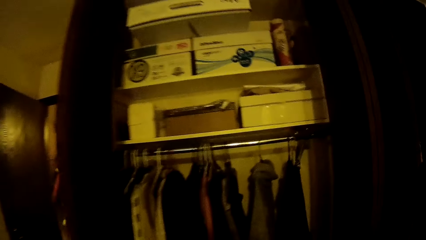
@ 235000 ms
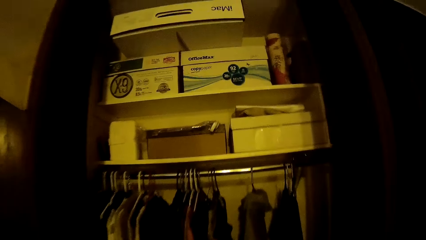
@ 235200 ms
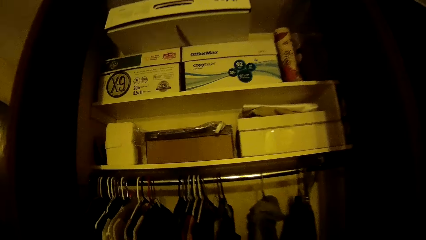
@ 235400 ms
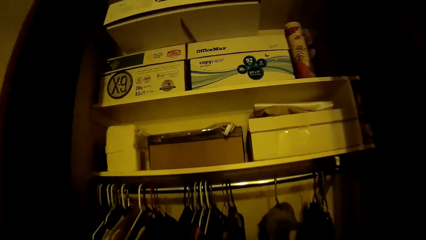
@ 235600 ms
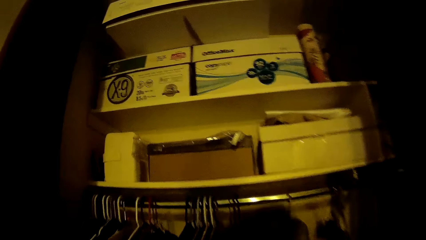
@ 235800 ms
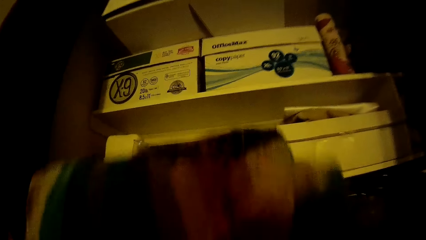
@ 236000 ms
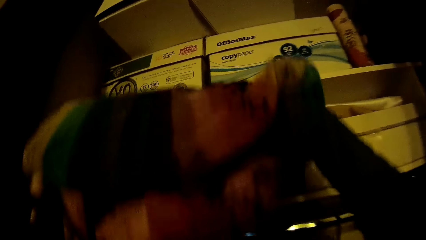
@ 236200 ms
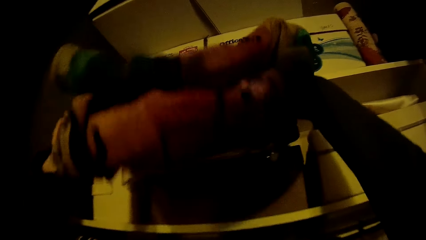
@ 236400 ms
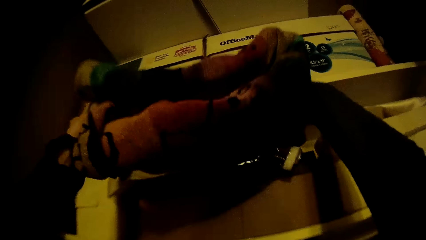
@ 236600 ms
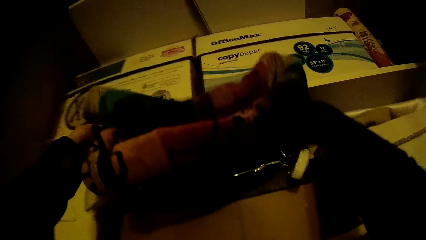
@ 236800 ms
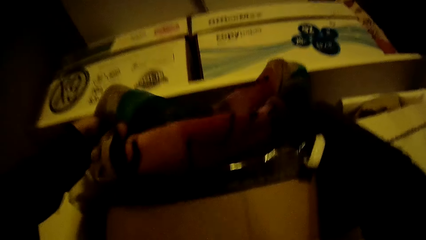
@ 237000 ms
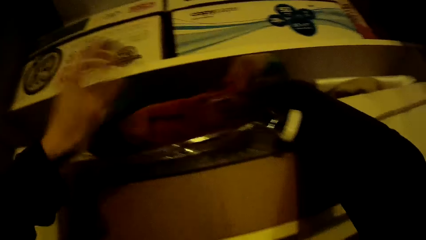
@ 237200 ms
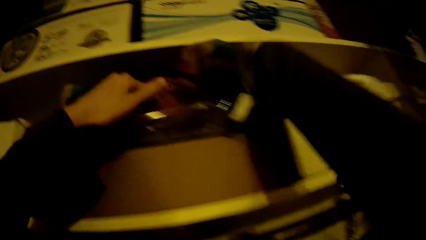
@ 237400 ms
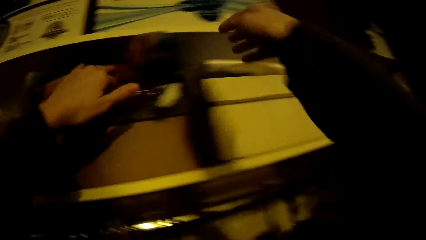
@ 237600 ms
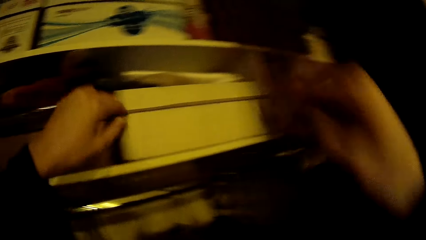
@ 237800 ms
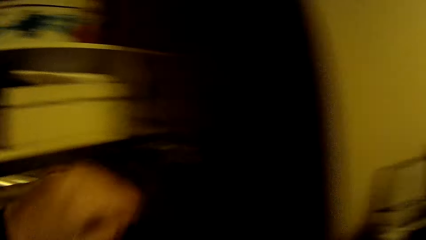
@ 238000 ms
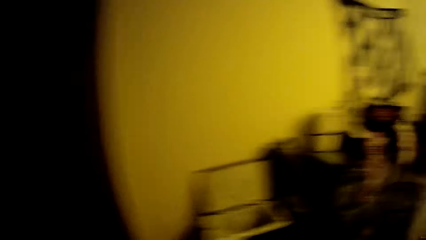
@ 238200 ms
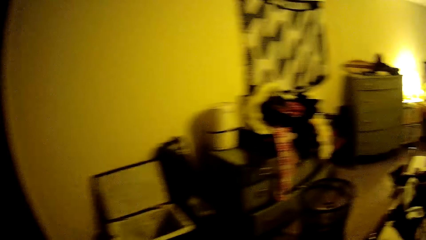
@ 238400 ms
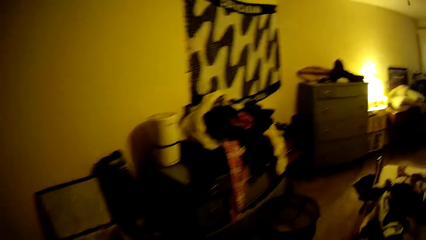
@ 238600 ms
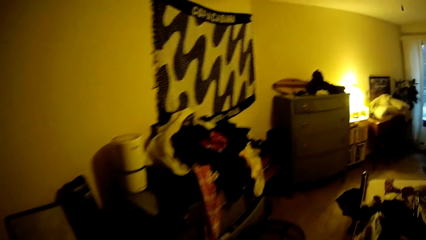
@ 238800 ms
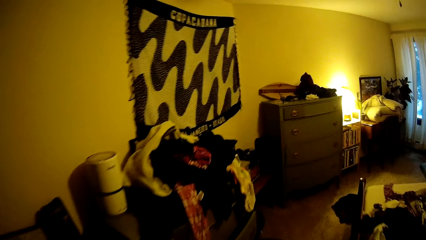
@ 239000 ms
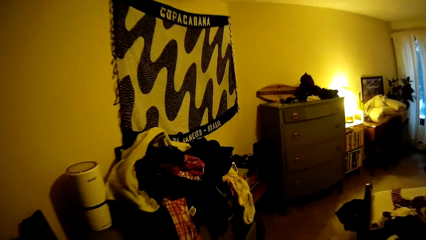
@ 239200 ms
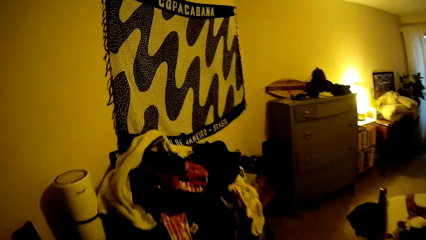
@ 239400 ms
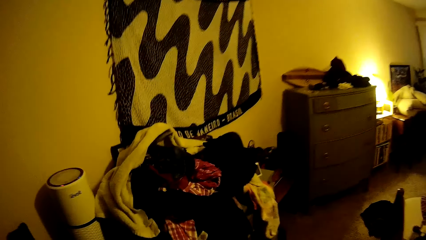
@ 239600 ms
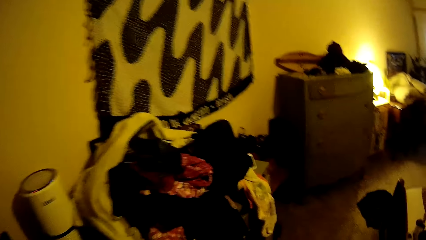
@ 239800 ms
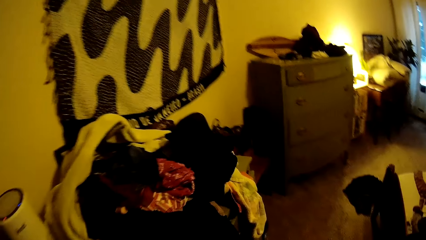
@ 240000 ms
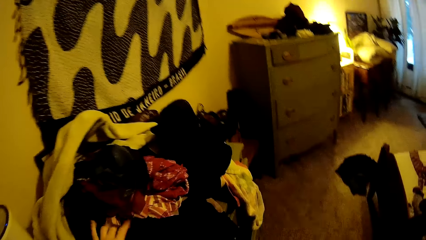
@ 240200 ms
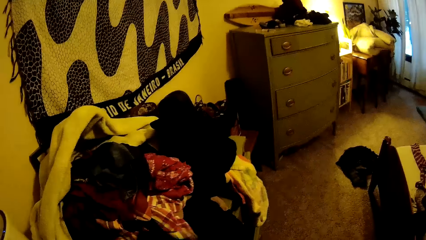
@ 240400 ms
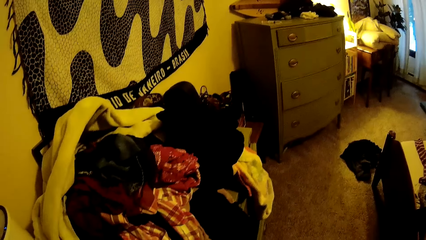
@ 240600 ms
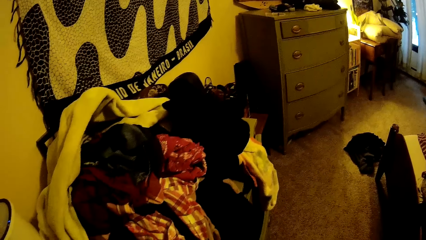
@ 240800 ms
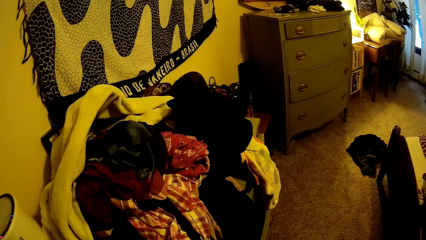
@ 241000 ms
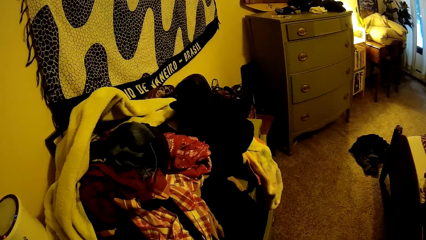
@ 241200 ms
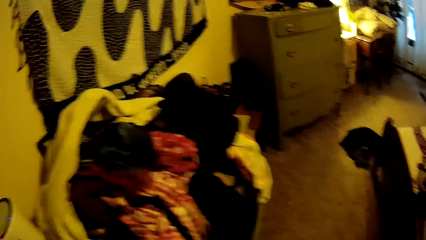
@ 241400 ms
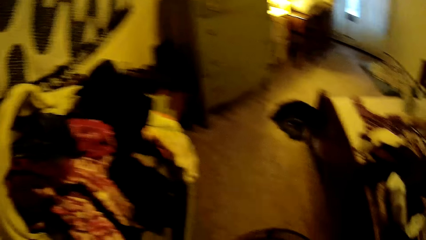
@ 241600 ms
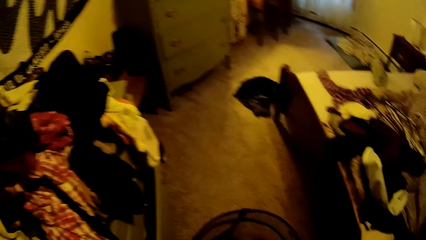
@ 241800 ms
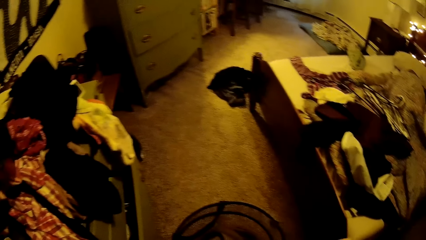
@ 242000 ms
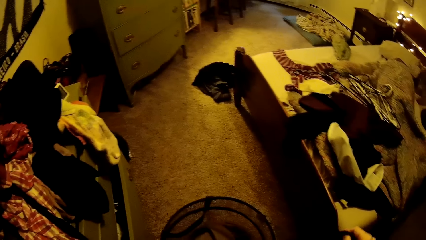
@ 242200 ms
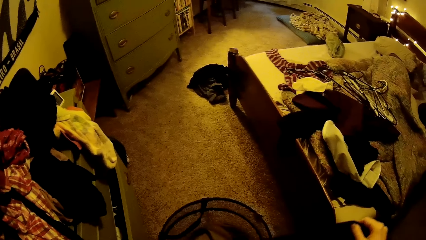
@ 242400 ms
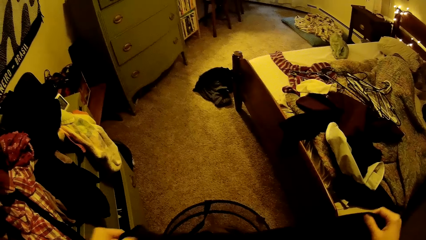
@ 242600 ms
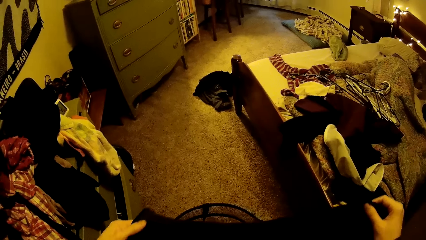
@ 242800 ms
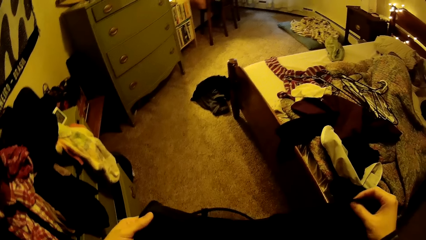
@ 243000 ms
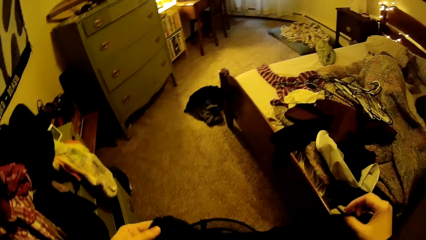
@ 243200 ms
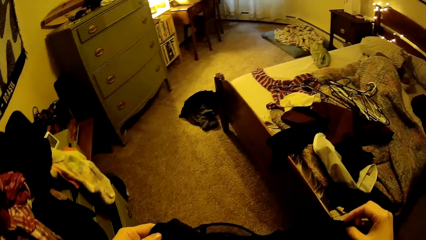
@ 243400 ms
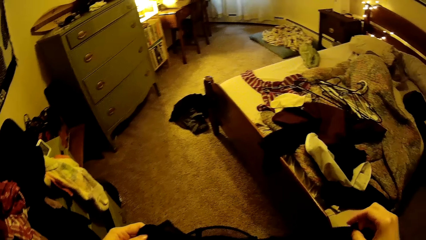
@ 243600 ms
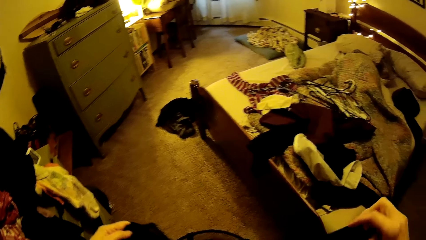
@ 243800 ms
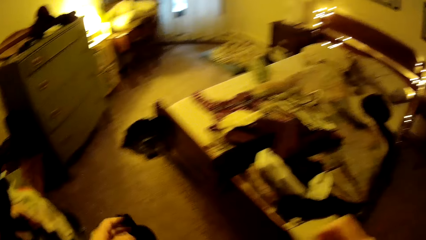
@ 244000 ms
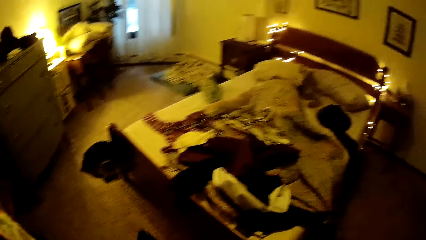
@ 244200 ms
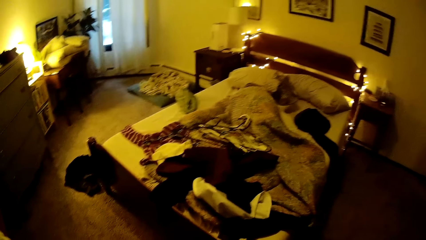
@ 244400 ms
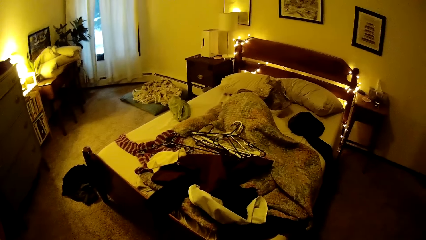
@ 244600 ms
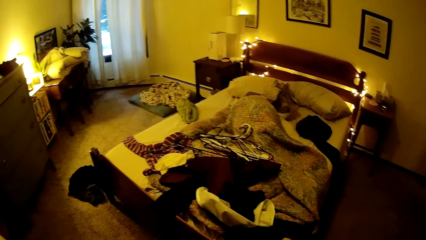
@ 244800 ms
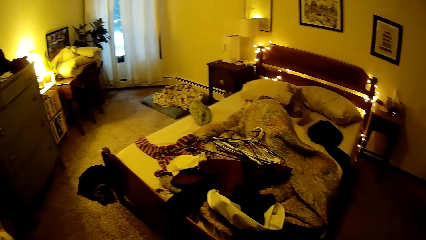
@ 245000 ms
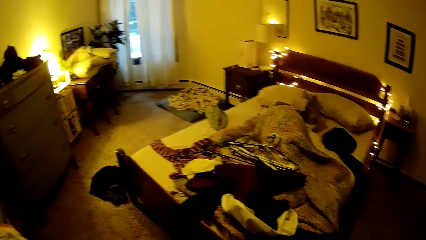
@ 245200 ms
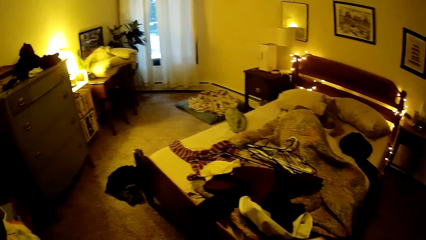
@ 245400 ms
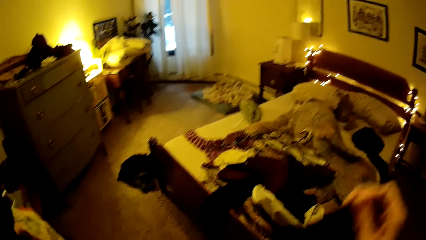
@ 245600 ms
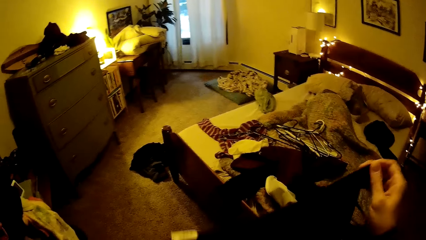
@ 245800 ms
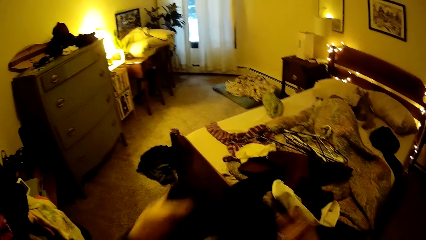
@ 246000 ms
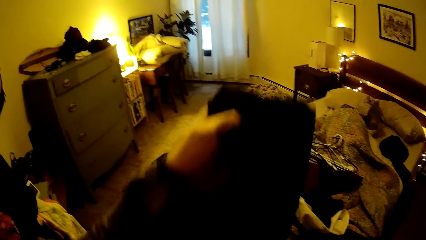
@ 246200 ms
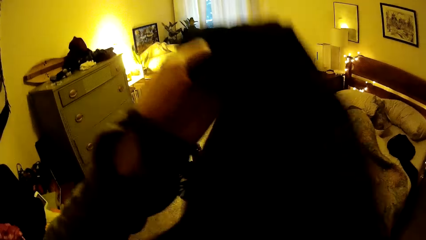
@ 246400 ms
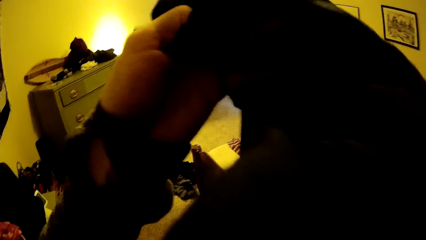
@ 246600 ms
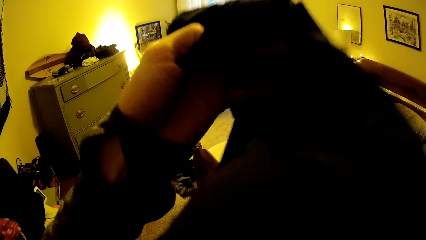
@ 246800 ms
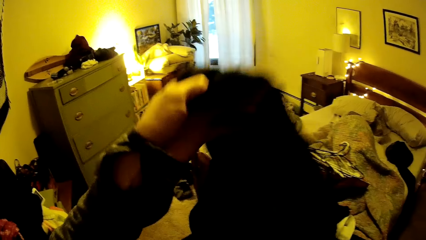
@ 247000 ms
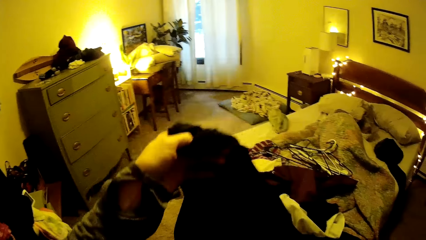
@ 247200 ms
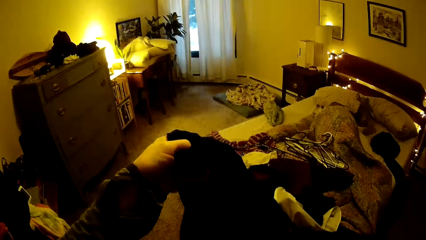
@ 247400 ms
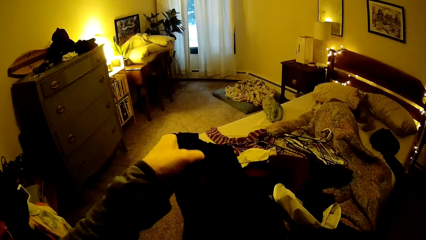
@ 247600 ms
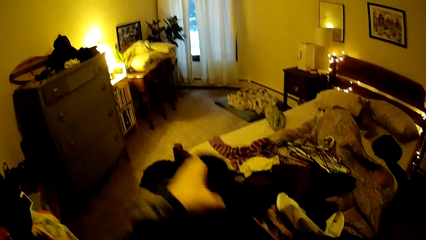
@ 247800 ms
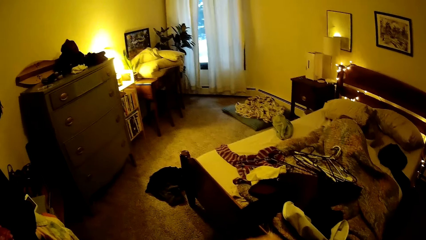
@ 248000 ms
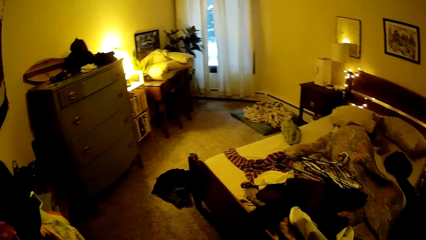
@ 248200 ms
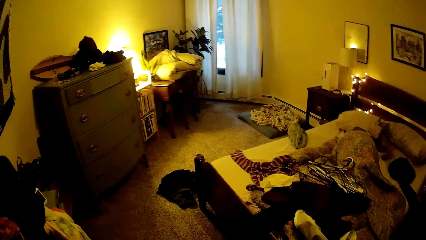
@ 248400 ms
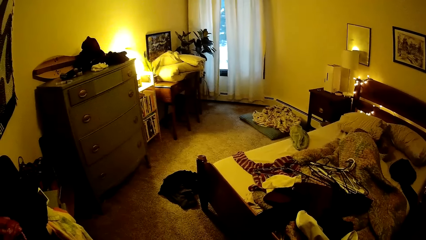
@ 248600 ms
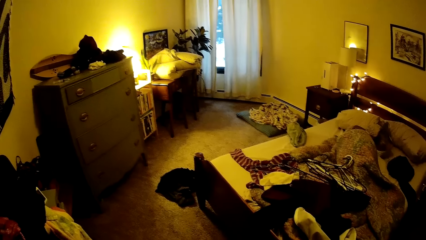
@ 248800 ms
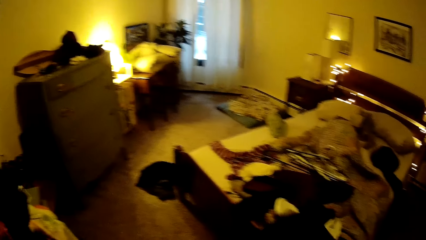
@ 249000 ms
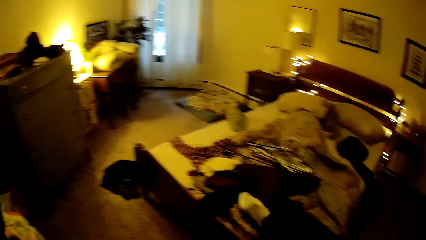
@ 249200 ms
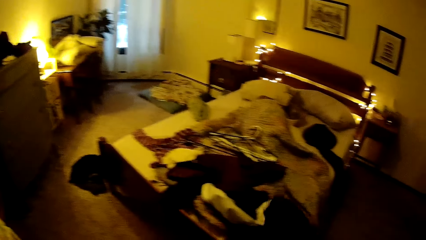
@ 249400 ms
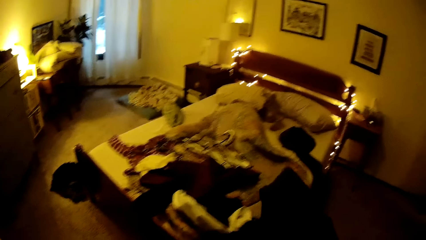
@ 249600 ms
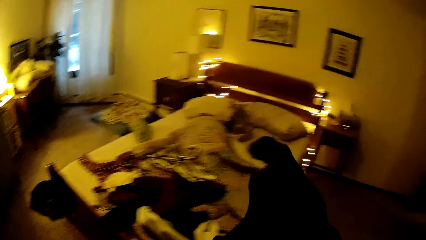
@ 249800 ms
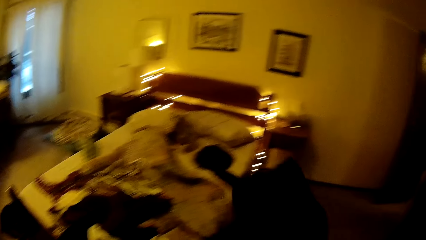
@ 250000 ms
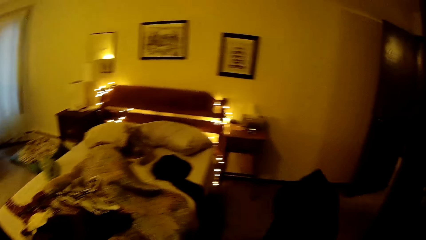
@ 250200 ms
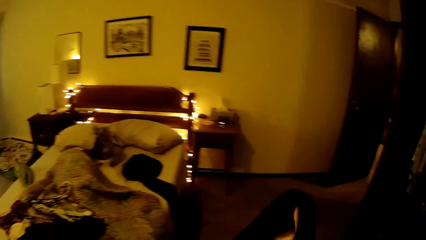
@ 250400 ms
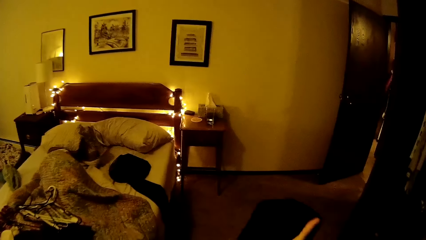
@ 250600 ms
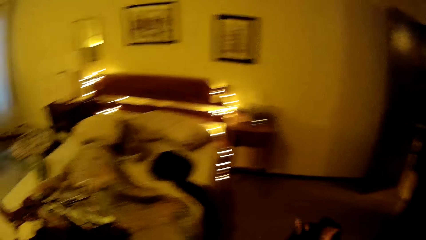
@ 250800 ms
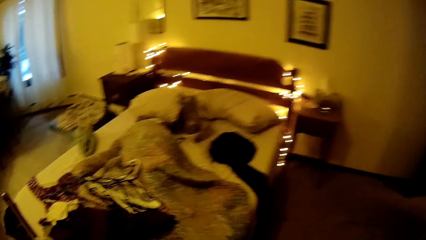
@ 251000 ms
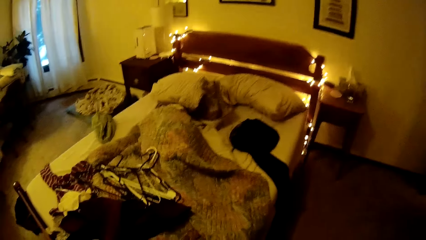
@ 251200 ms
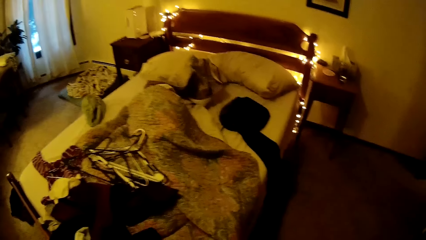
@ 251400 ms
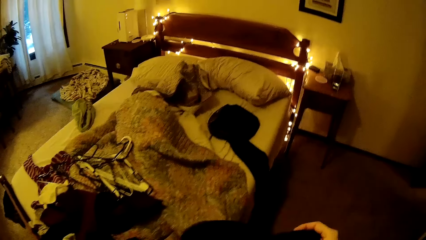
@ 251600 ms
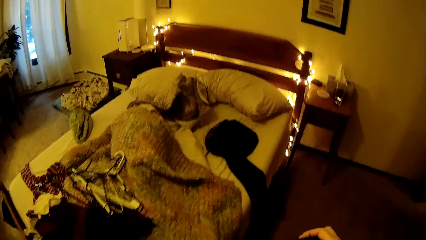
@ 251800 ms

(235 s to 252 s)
The camera wearer puts the towel in a closet with her hands. She walks around the house. She picks up a cloth from the closet with her left hand. She walks around the house. She checks the cloth in her hands. She folds the cloth. She turns the cloth inside-out with her hands.
